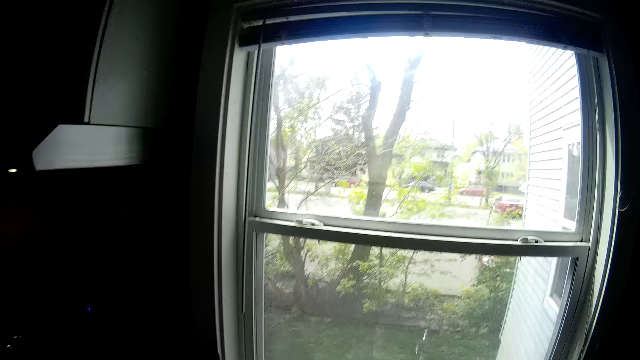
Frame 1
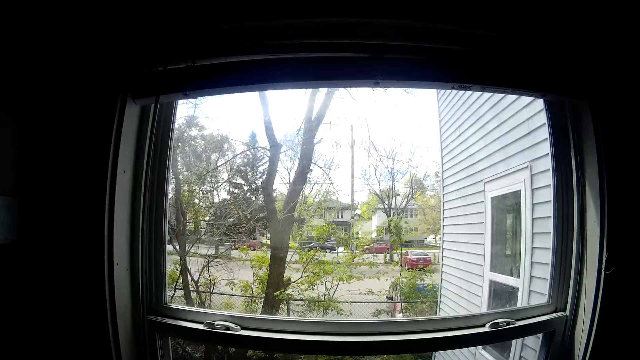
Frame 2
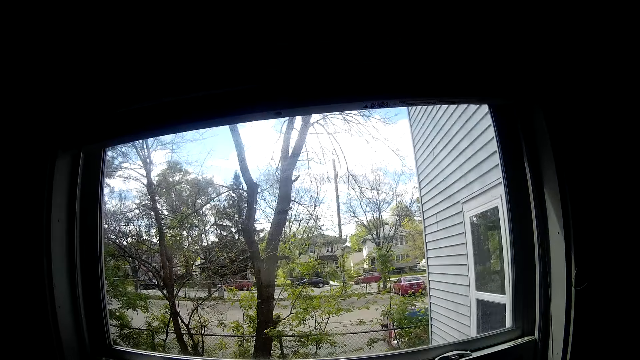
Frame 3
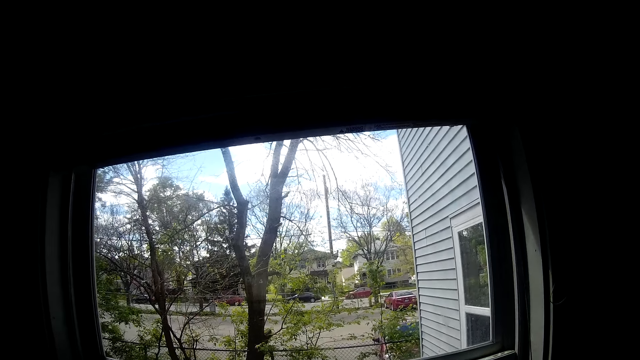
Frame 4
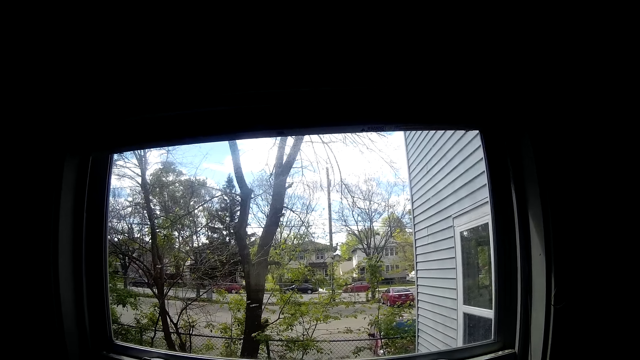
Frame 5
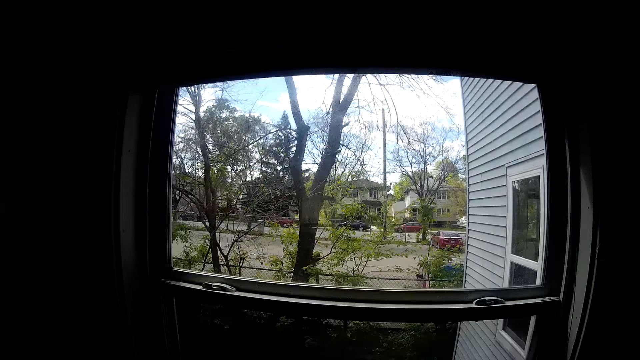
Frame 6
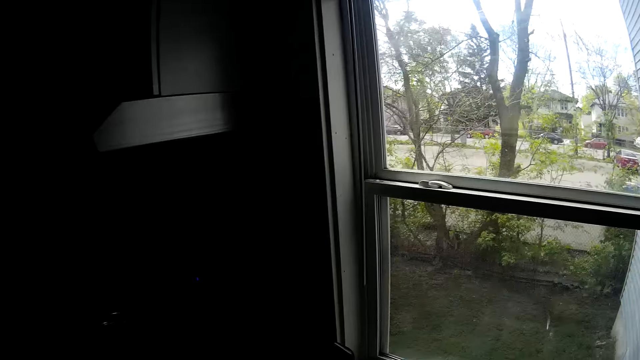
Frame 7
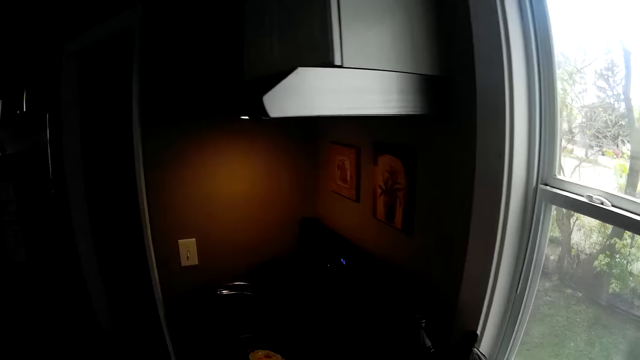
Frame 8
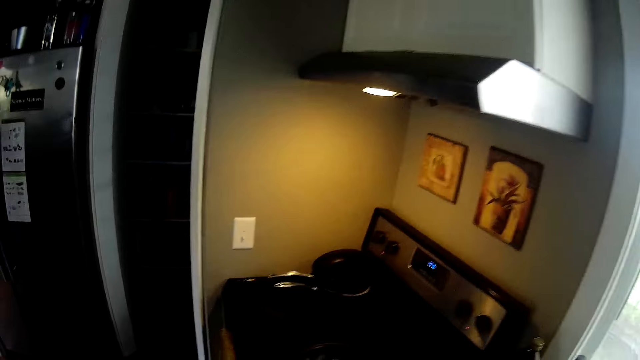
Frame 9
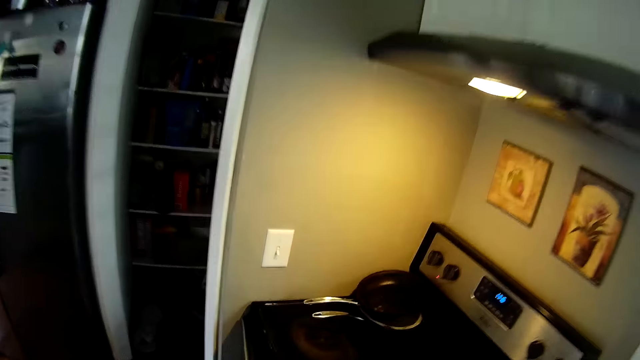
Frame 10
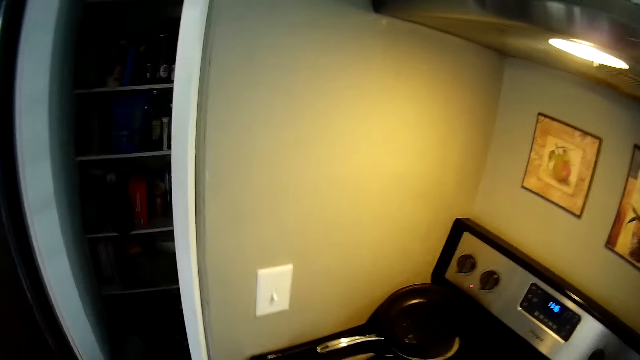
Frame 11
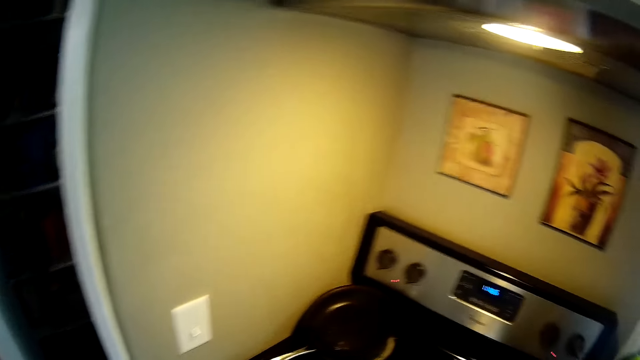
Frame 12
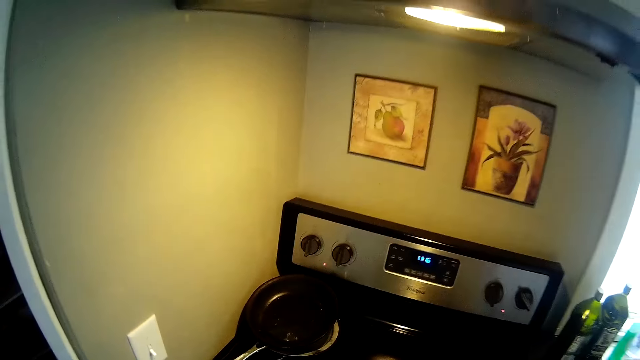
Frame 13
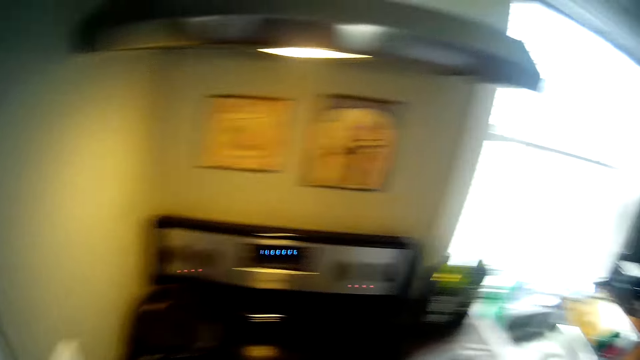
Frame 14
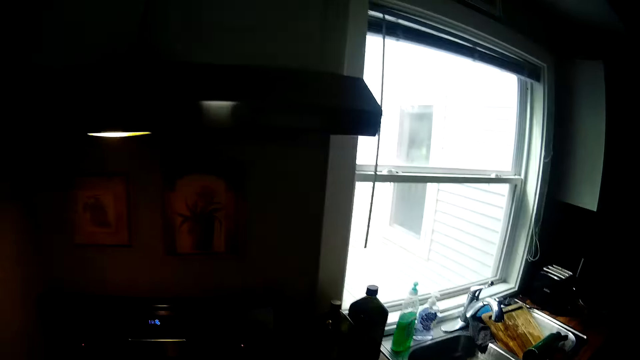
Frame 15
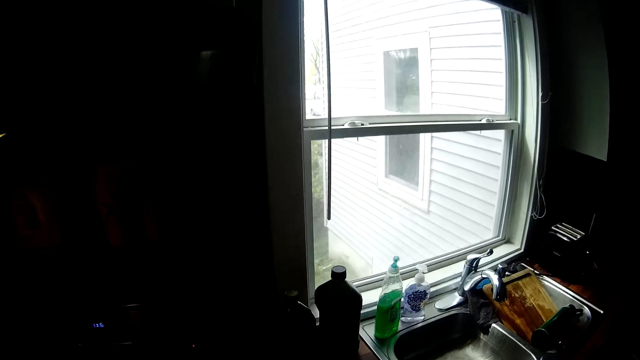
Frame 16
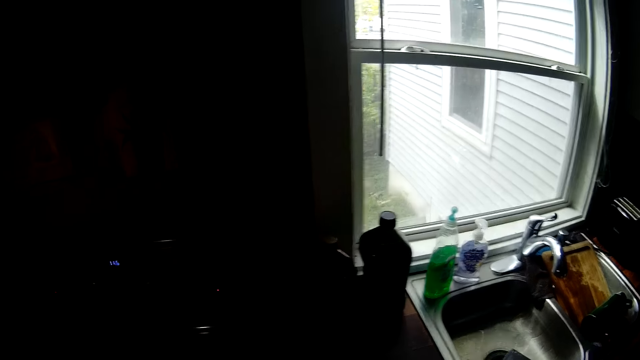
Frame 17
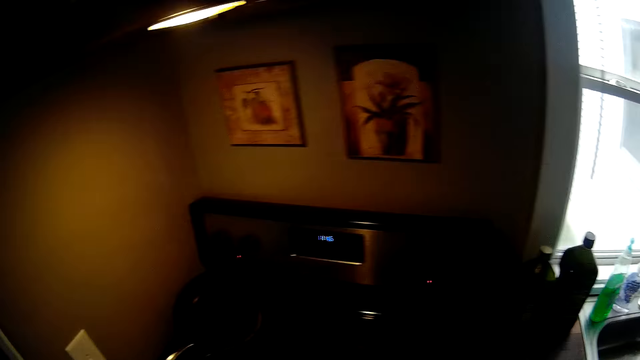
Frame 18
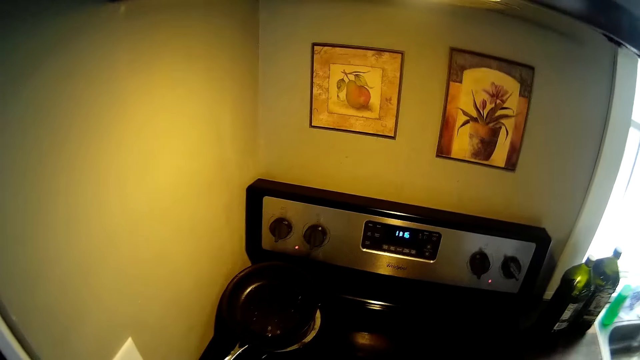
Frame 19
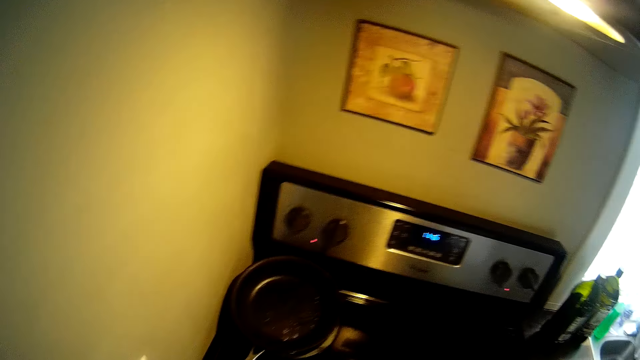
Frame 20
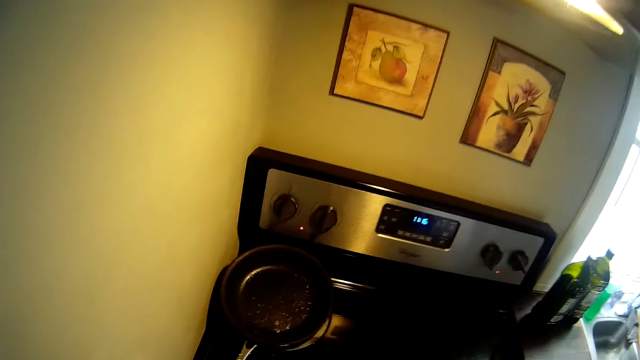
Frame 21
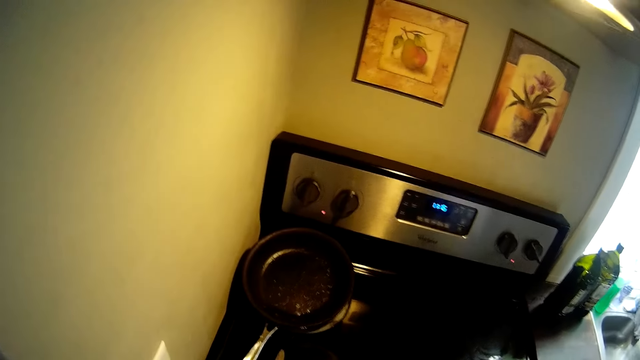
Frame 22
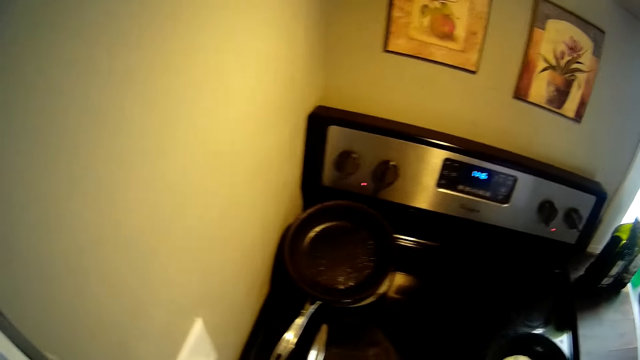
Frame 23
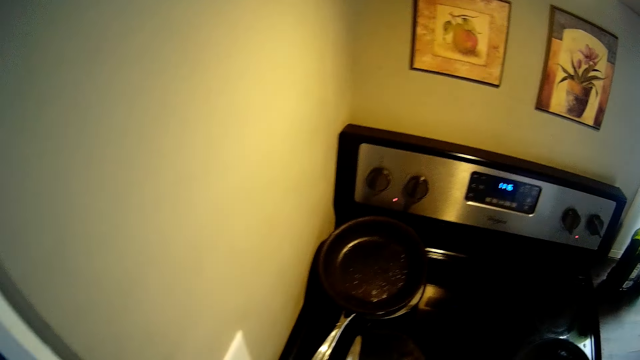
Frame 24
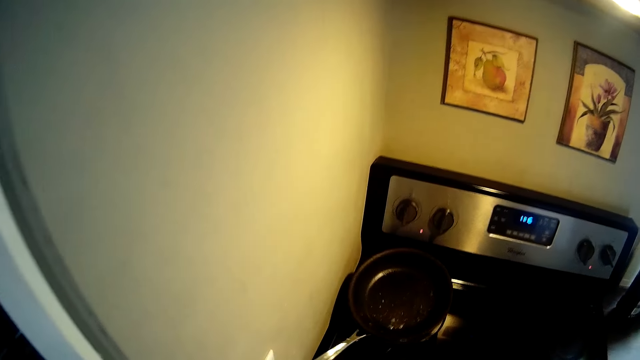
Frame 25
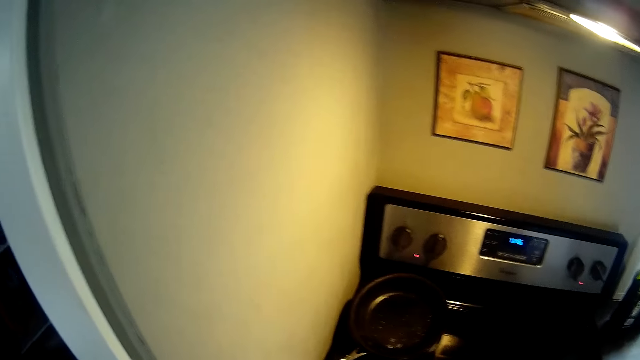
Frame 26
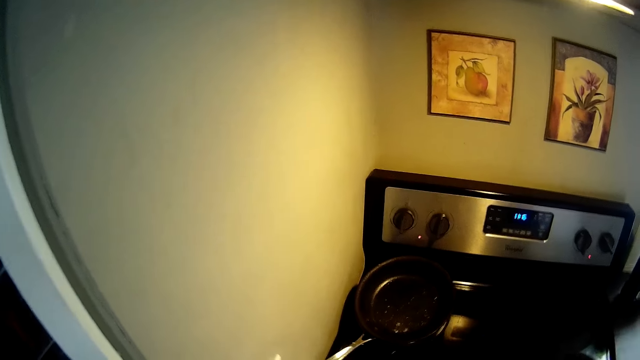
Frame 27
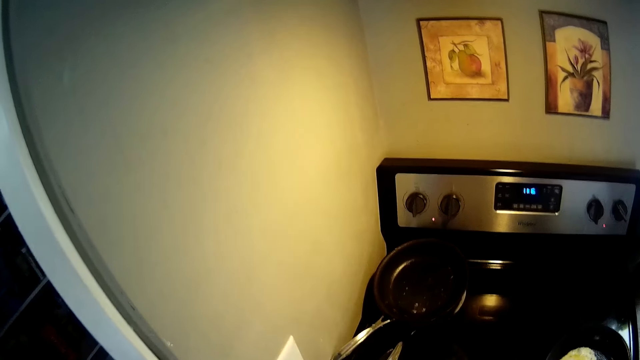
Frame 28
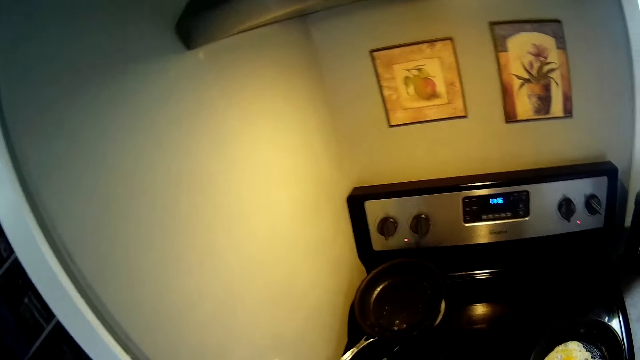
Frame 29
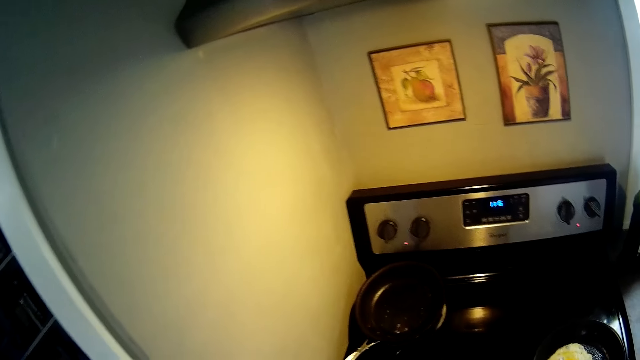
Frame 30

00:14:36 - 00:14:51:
The camera wearer cleans the cooker with a napkin in his right hand. He turns the egg. He moves the pan on the cooker.

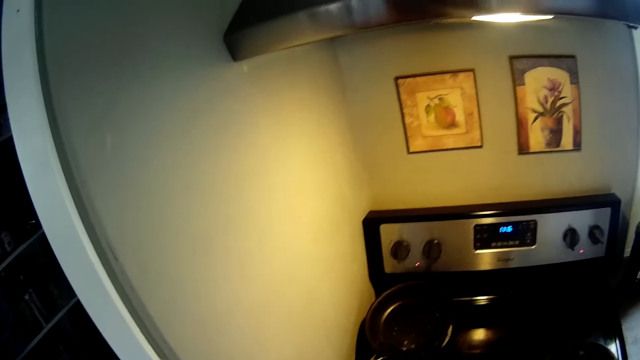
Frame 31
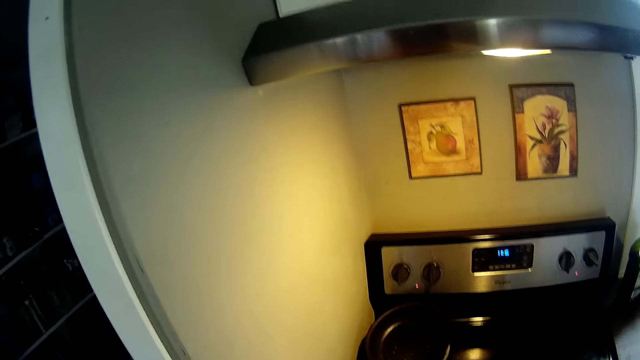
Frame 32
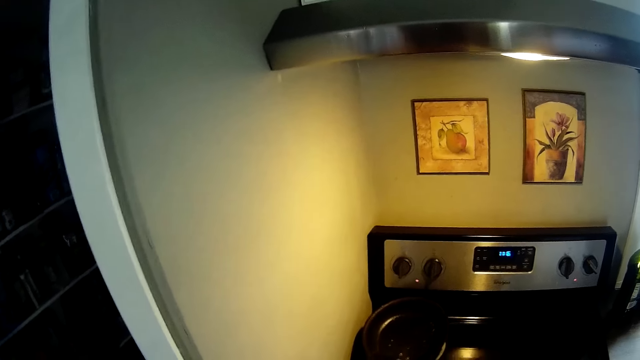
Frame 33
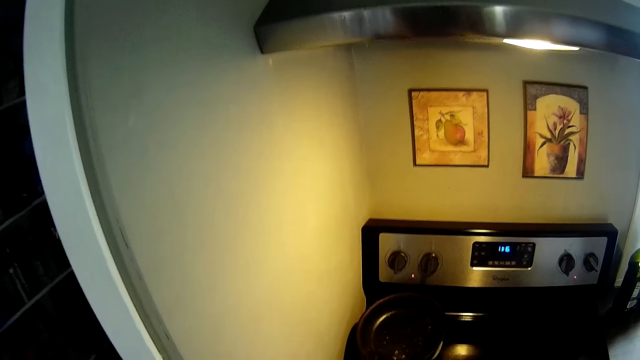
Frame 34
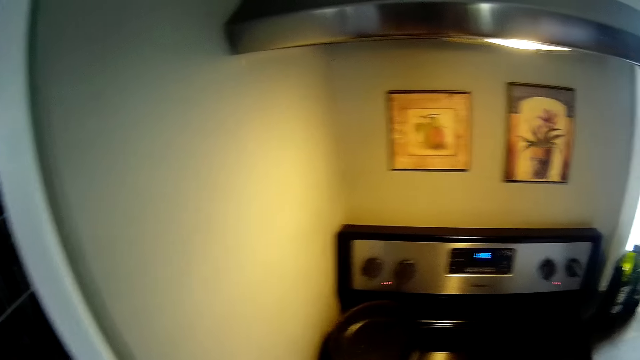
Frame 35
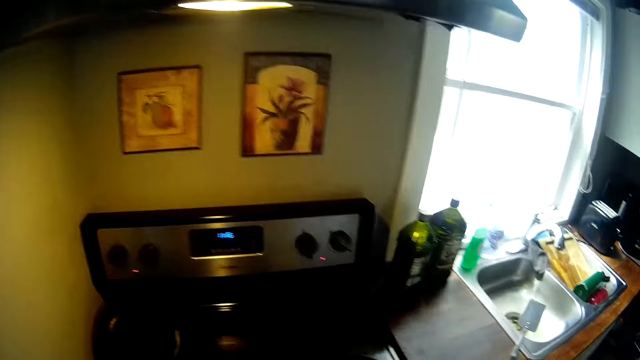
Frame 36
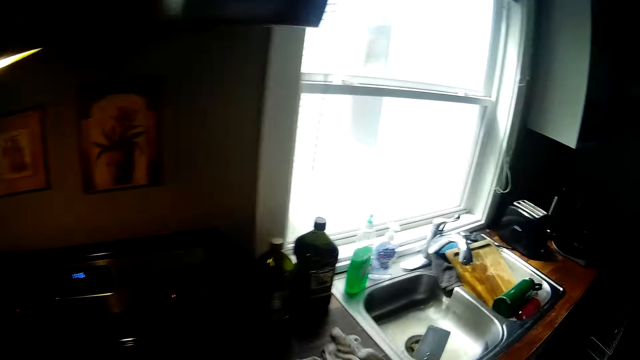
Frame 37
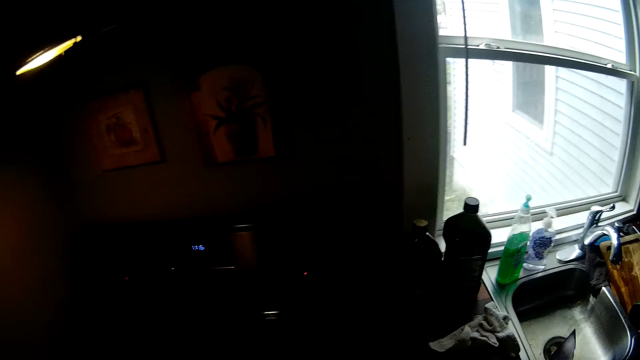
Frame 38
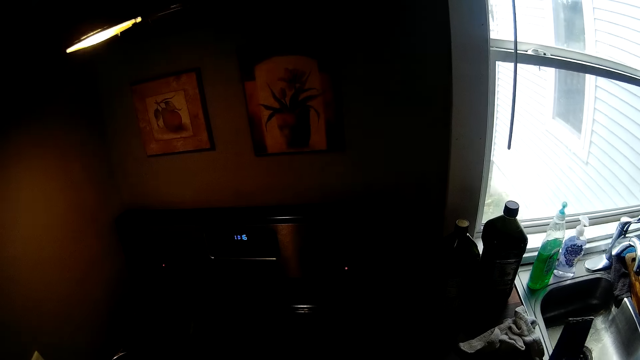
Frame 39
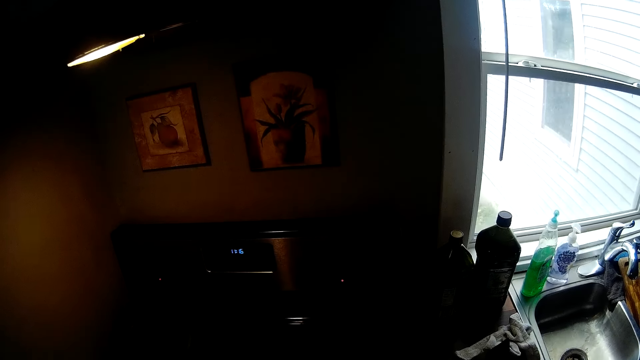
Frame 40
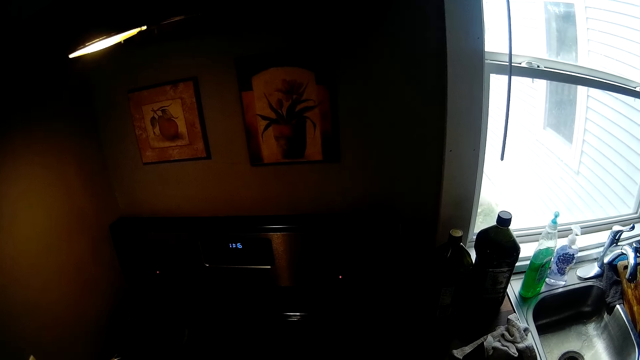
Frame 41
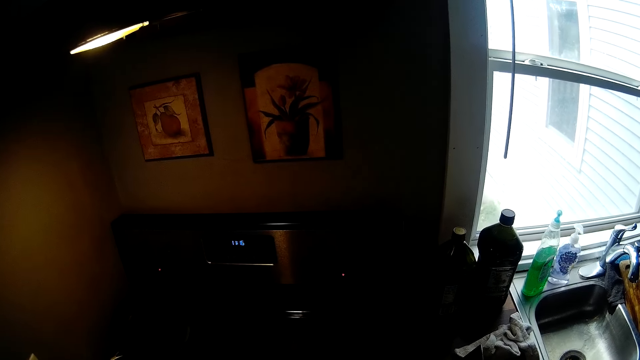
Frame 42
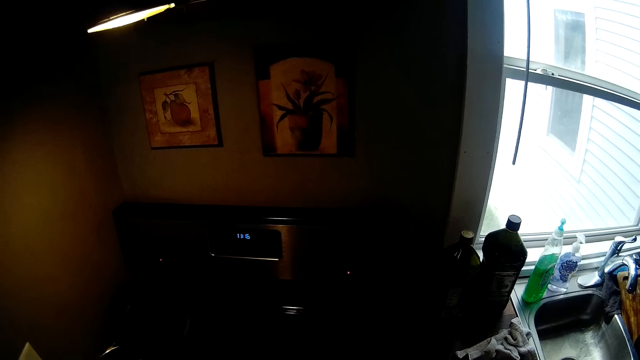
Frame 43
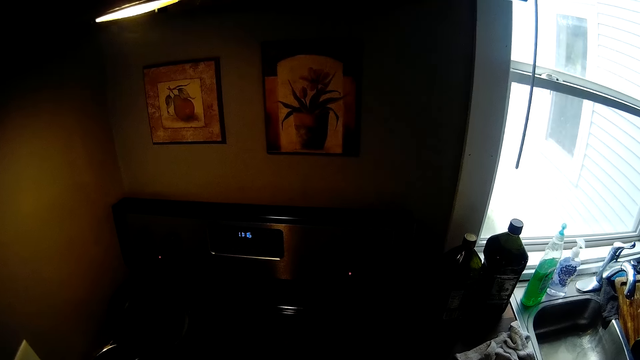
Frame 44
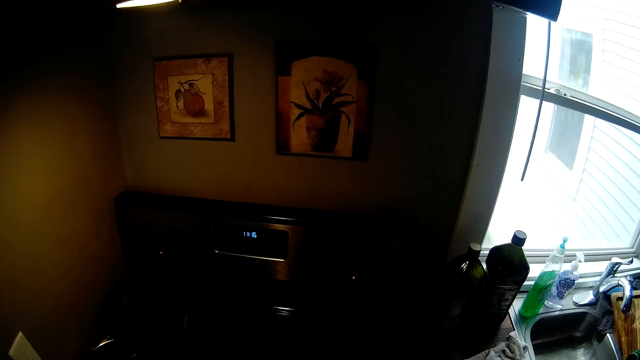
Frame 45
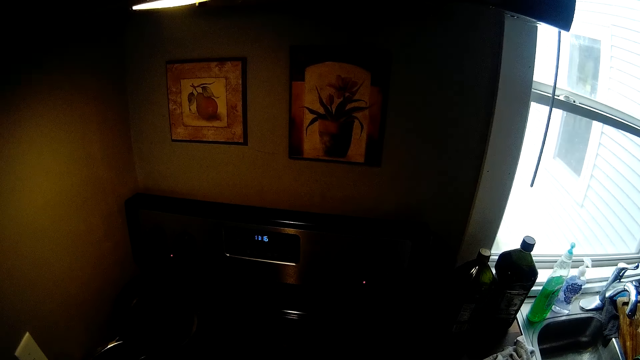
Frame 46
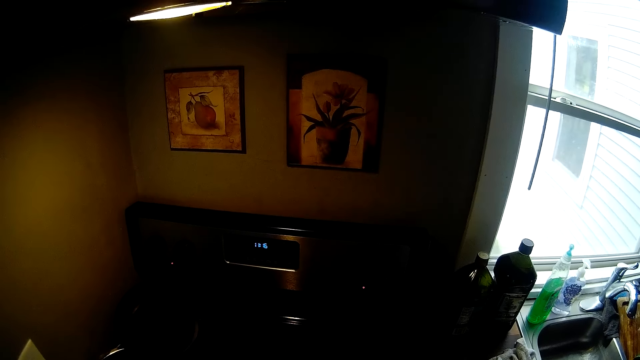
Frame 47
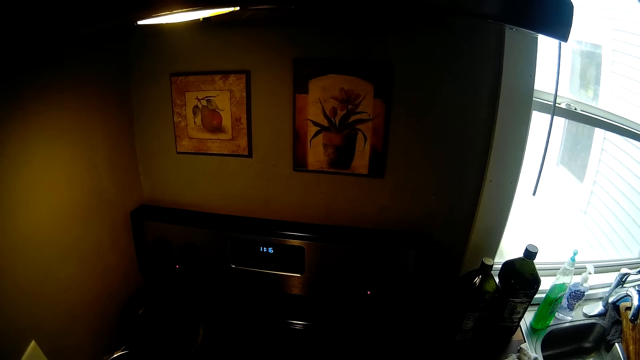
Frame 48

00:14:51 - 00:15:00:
The camera wearer drops the napkin on a kitchen counter with his right hand. He picks up a spatula from the kitchen counter with his right hand.
